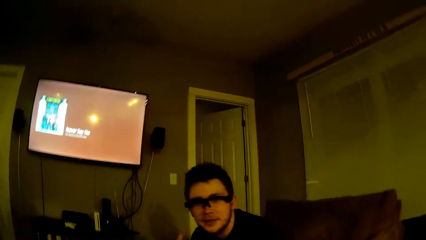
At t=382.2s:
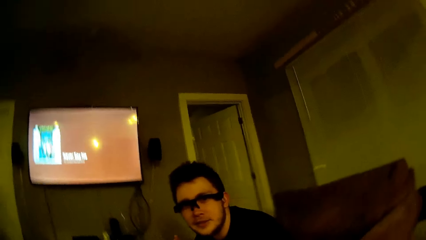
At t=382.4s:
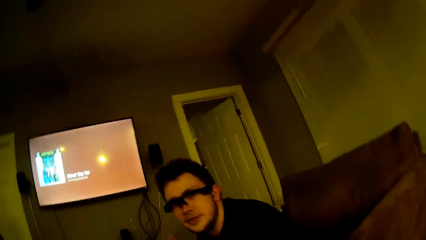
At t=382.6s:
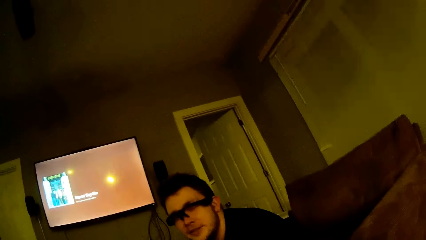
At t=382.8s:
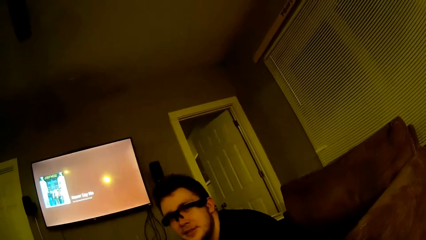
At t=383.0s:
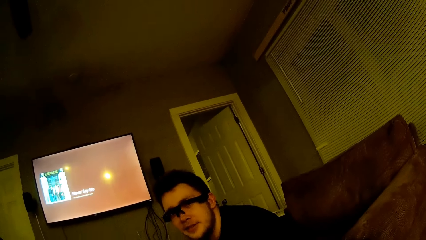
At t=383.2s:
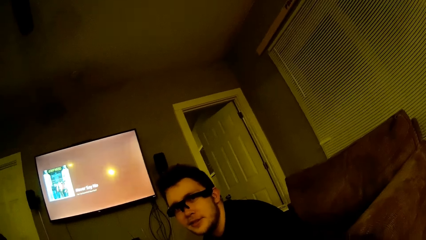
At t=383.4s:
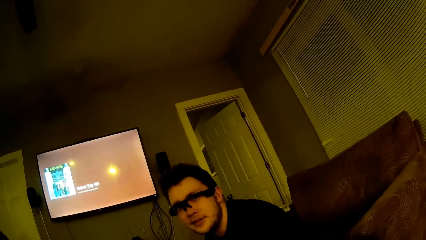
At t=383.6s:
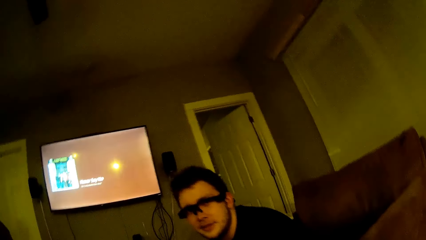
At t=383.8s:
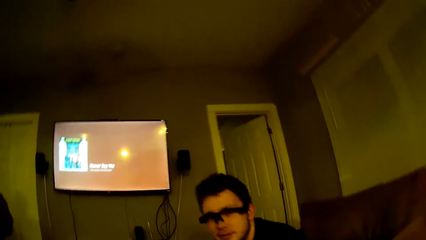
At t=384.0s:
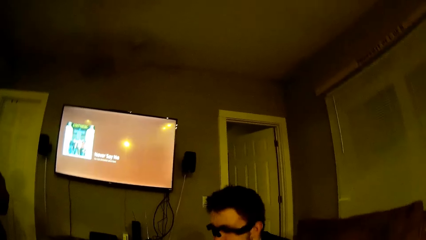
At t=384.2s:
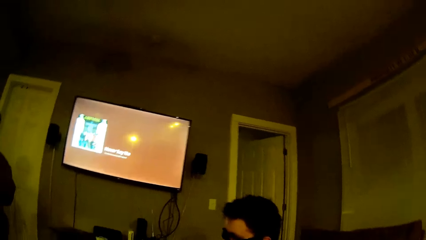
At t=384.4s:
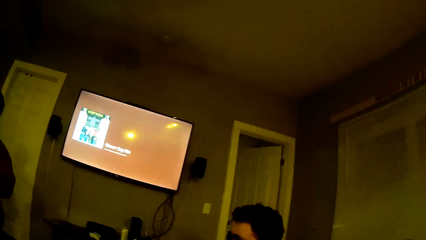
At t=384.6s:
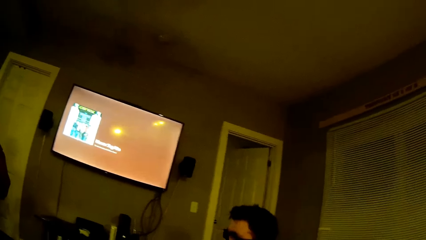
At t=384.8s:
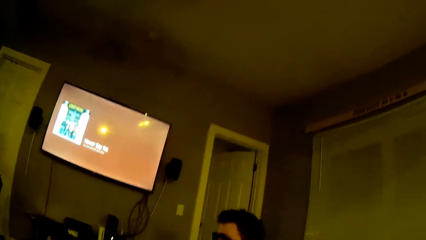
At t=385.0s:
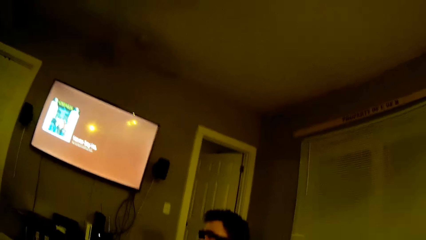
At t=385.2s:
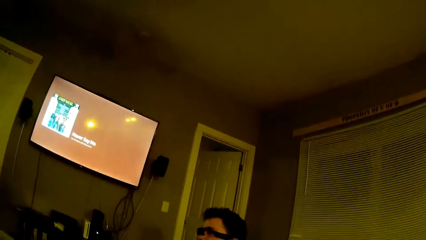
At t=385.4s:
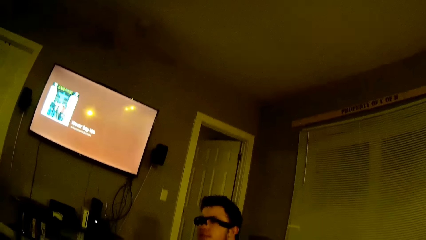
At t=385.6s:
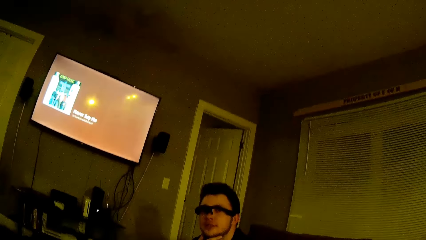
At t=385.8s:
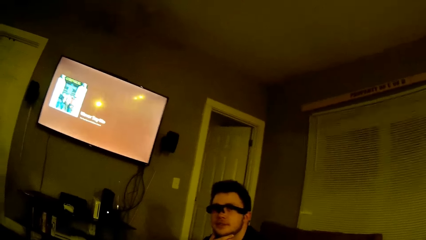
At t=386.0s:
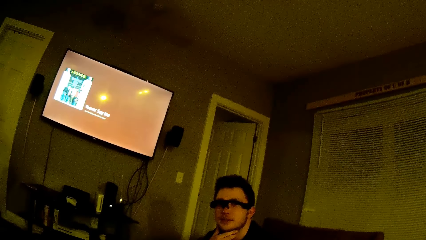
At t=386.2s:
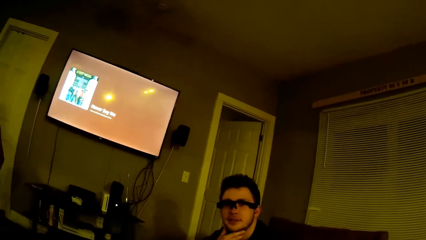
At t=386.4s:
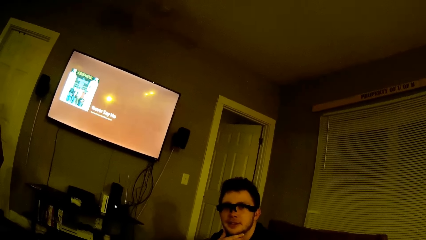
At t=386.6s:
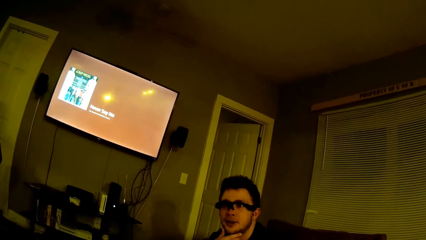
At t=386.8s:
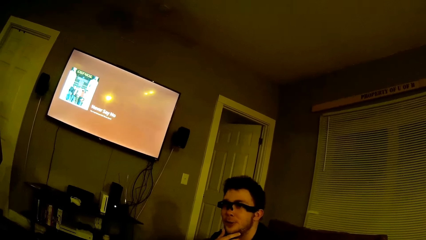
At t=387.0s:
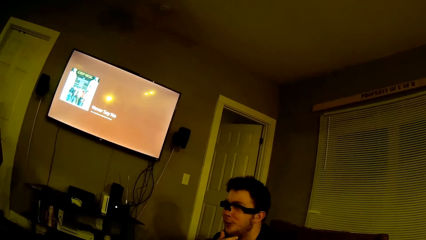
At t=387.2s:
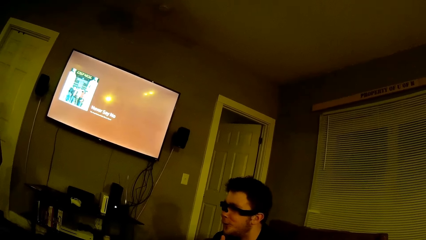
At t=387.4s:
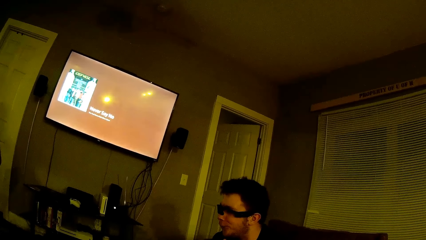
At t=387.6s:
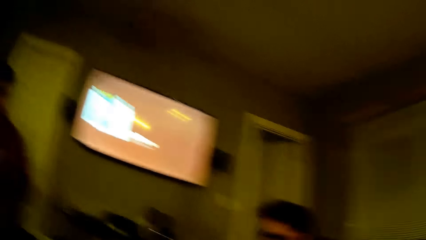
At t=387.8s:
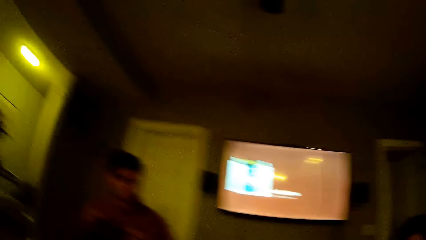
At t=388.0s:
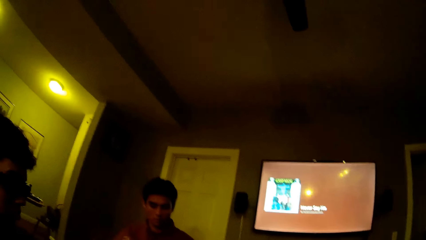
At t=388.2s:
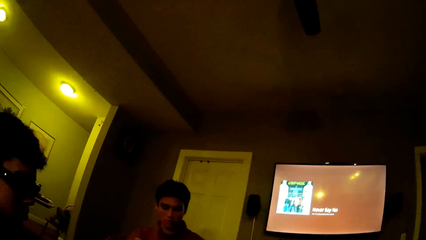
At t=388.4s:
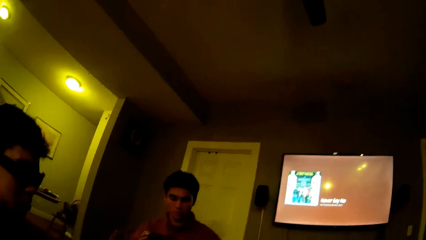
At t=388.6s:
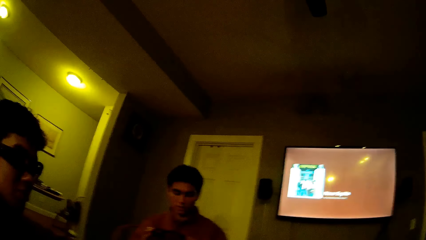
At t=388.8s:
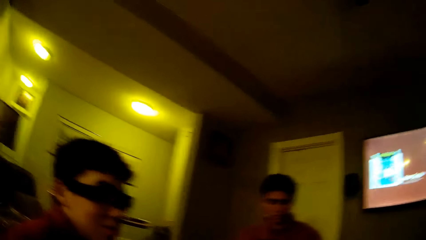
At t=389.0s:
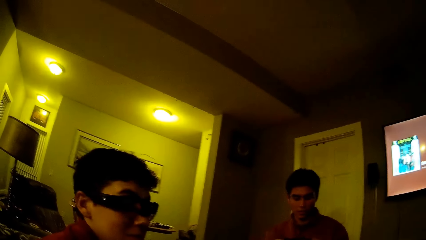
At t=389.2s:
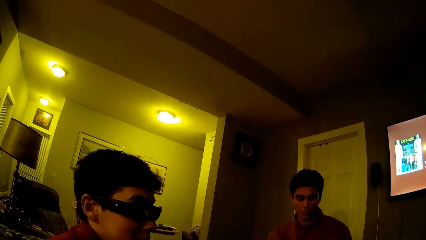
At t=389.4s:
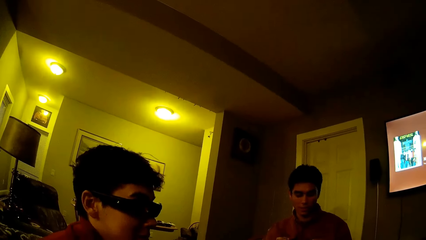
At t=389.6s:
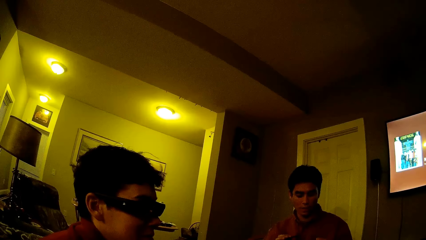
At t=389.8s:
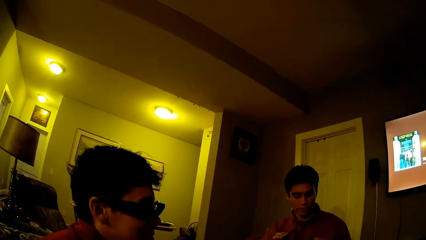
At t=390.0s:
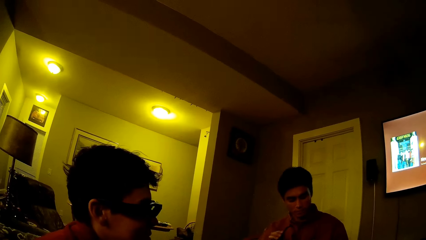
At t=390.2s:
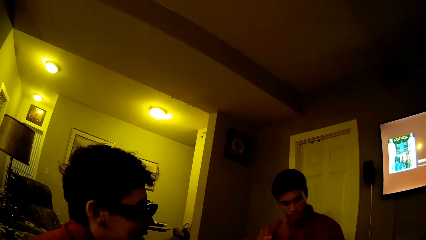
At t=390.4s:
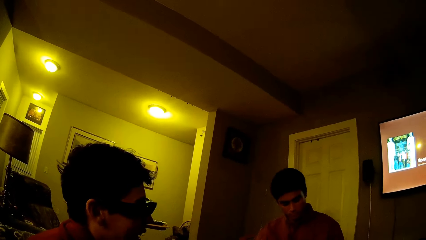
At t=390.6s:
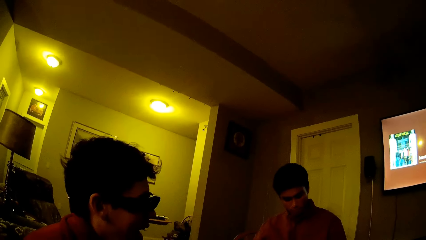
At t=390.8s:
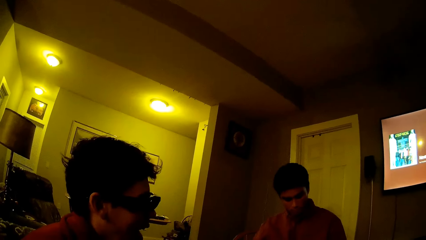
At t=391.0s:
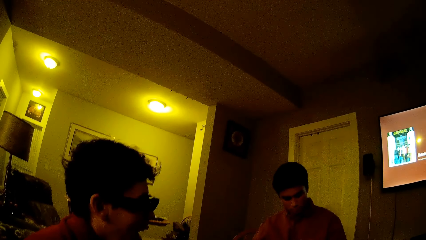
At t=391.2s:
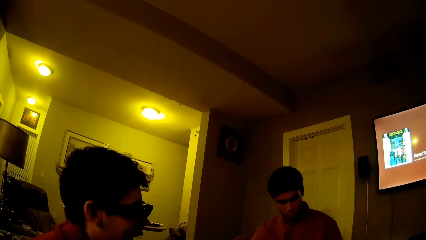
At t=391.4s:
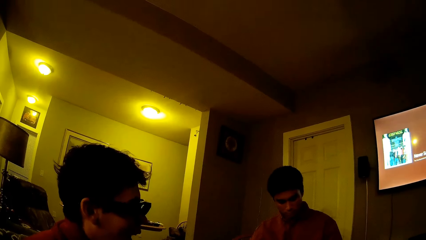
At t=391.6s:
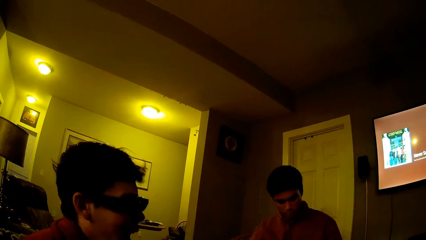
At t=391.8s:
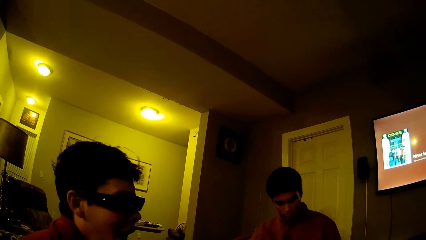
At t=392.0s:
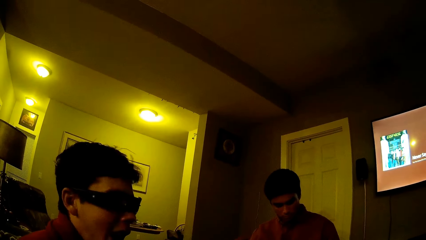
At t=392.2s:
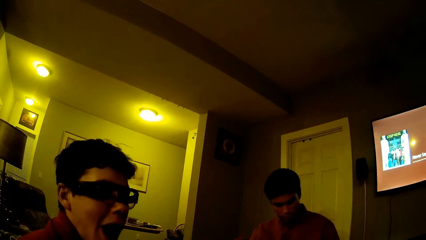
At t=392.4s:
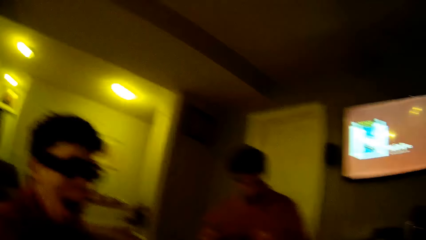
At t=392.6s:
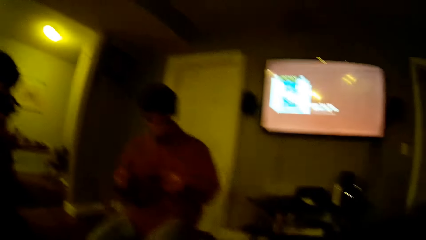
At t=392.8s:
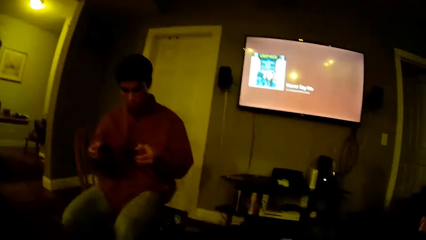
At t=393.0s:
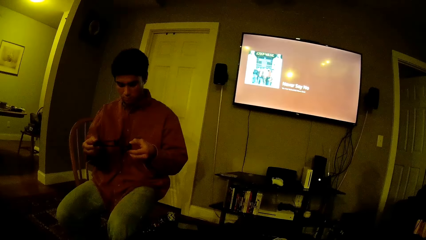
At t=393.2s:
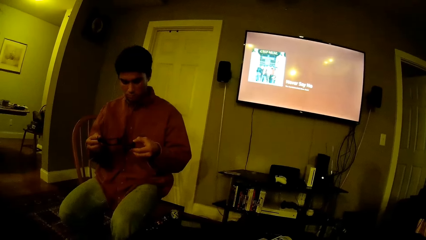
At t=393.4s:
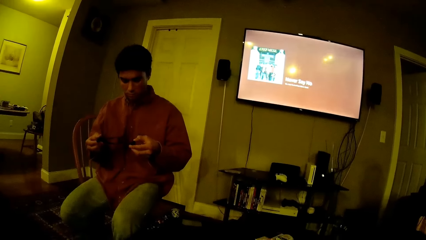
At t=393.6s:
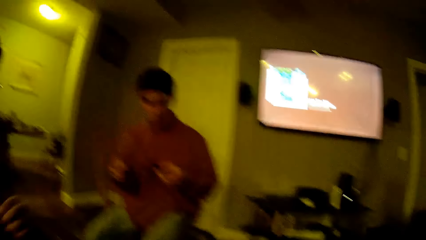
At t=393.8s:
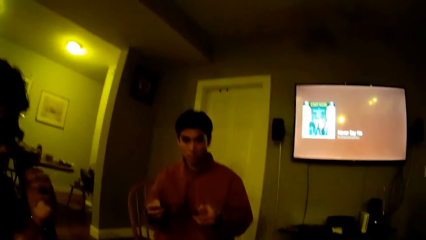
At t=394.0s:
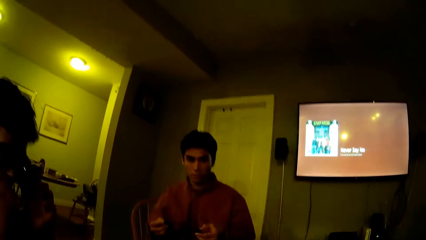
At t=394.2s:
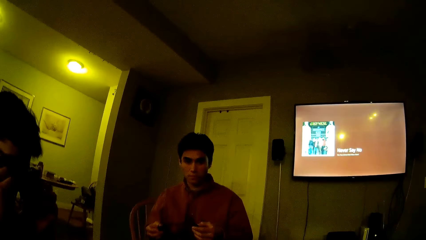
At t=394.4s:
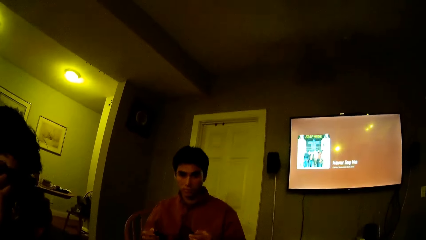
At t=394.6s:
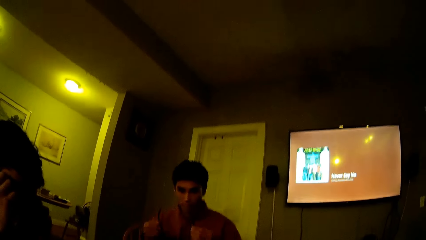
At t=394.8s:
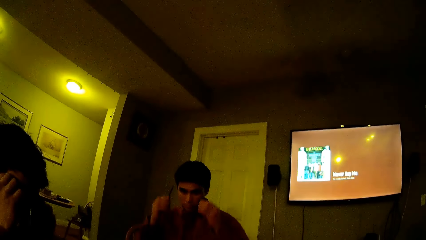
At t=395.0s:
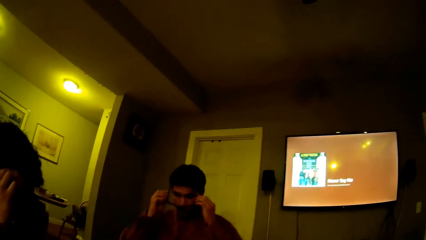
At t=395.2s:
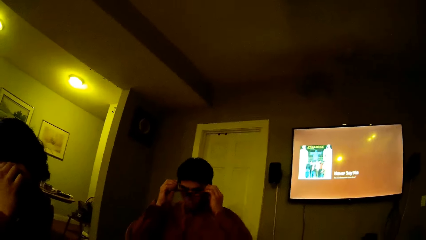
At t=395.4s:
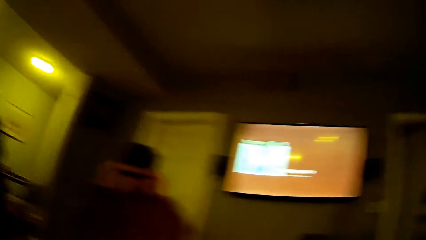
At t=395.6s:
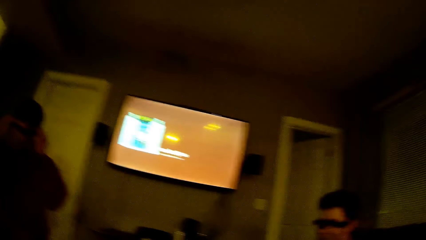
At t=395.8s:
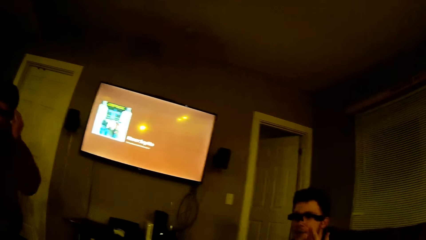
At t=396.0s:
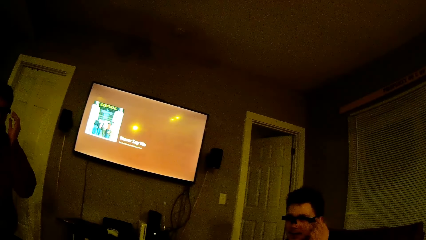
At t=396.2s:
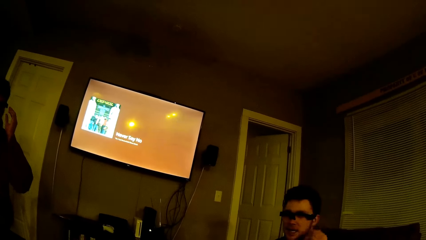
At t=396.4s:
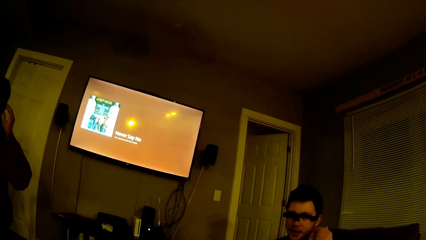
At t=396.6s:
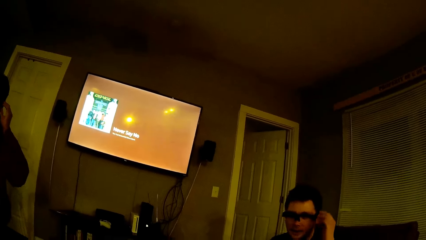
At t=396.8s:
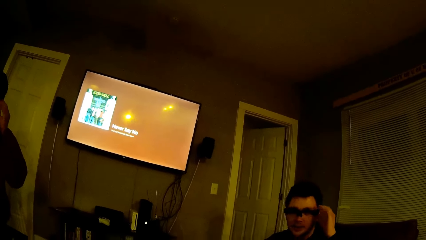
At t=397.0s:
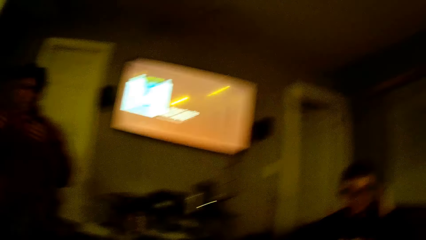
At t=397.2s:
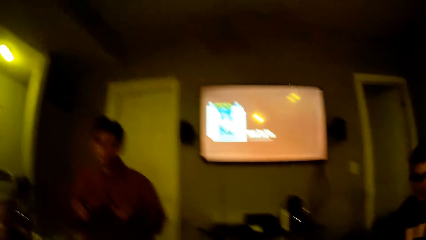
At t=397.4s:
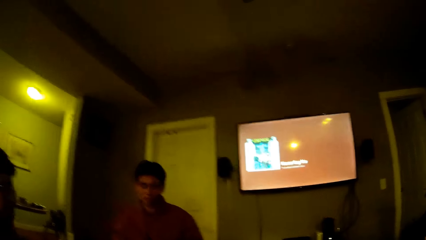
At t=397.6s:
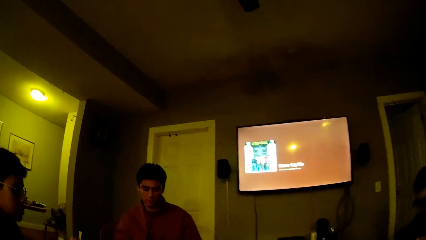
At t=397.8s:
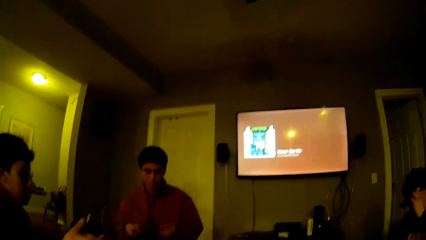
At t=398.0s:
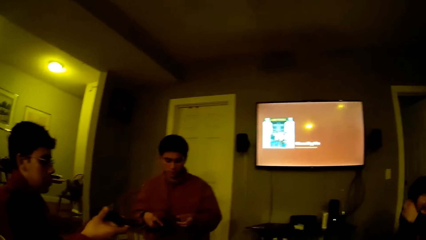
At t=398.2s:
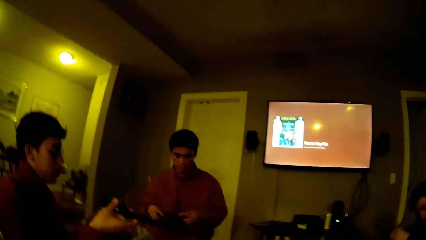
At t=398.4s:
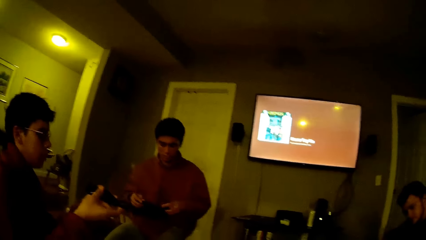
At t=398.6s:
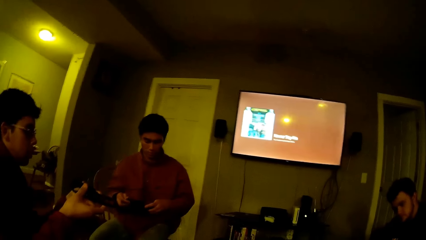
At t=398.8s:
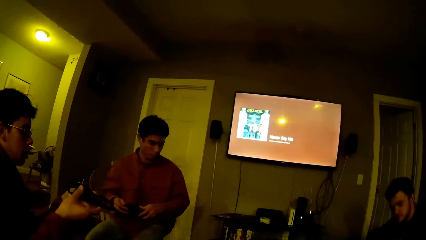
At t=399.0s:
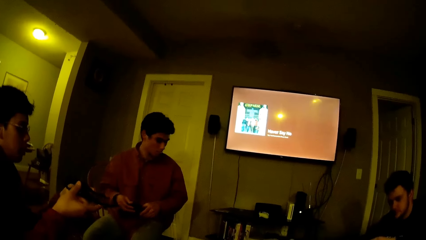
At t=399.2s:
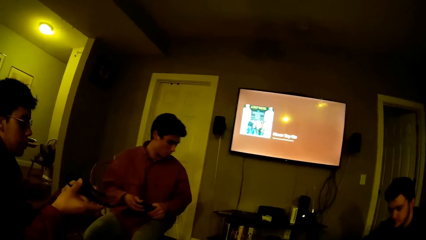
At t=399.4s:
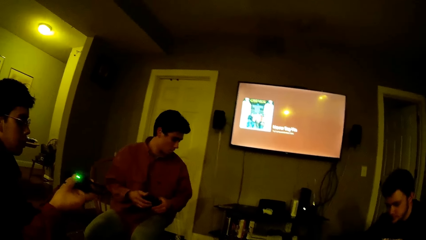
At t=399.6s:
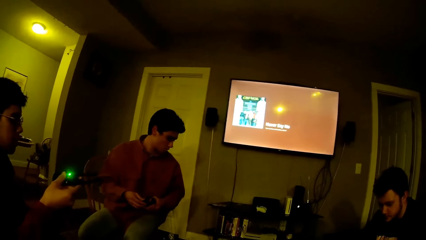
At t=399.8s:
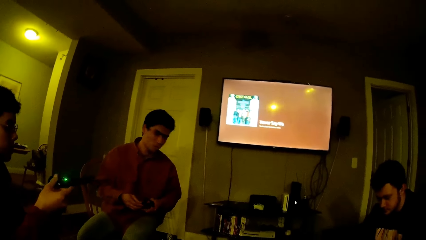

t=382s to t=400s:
The camera wearer looks around. They converse with persons. A man touches his pair of eyeglasses with both hands. Another man wears a pair of eyeglasses with both hands.
